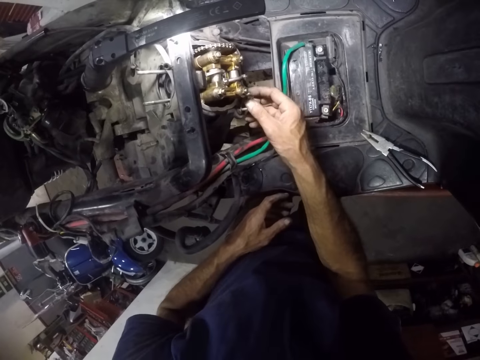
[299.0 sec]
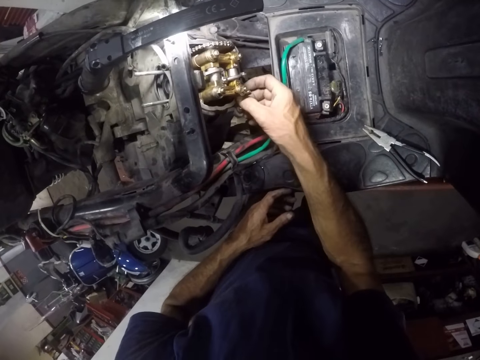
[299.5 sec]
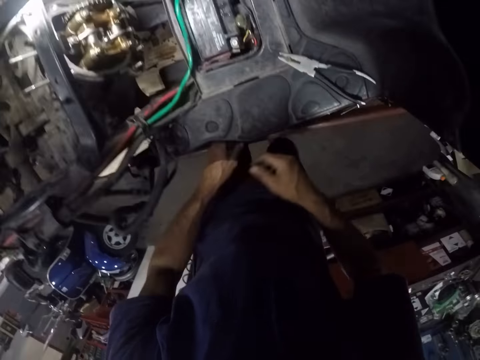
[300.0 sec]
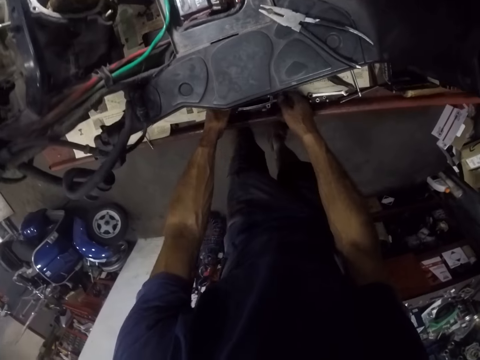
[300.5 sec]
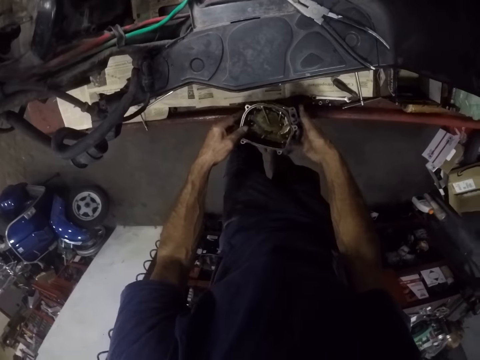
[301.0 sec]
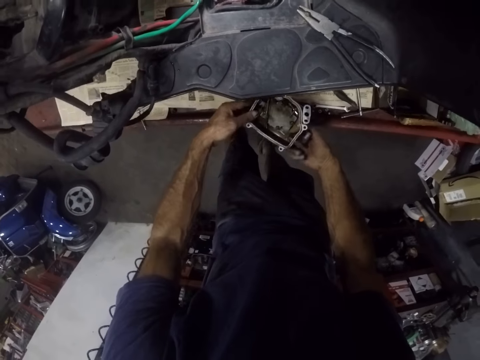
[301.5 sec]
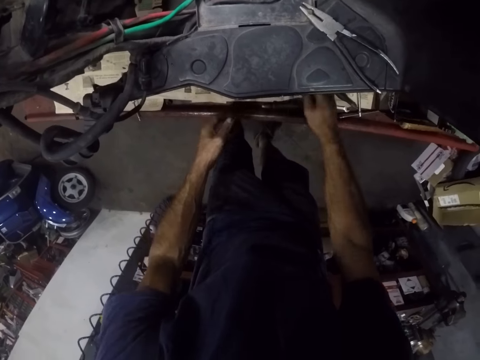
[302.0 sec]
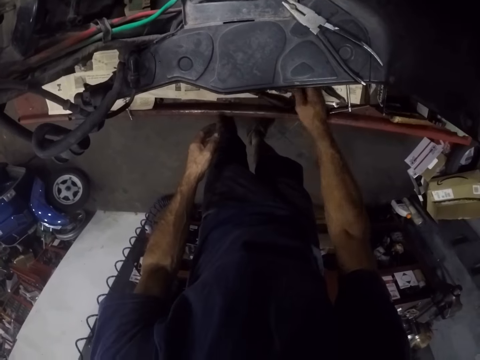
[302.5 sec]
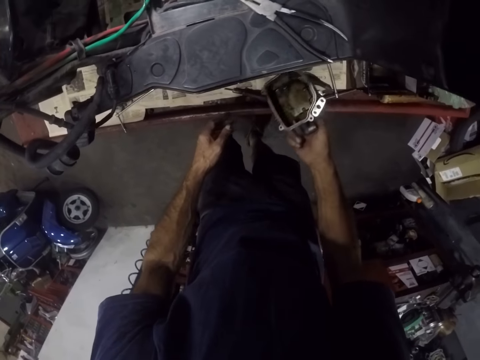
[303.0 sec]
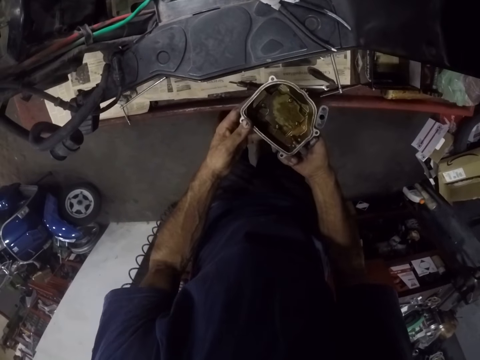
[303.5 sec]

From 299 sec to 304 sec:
The camera wearer picks up a metal cap from the worktop with both hands. They empty something. They drop the metal cap on the worktop.

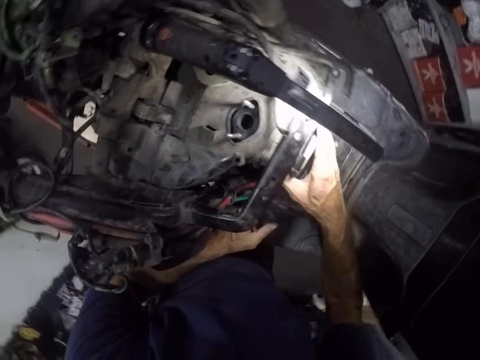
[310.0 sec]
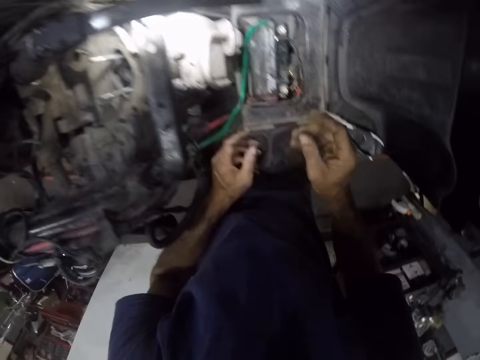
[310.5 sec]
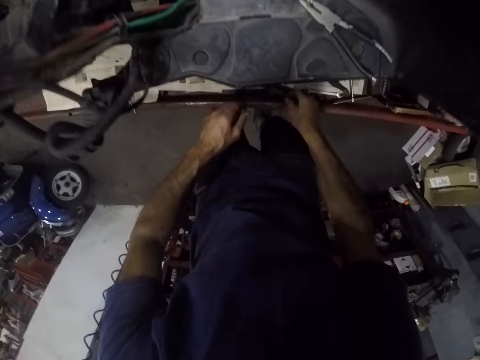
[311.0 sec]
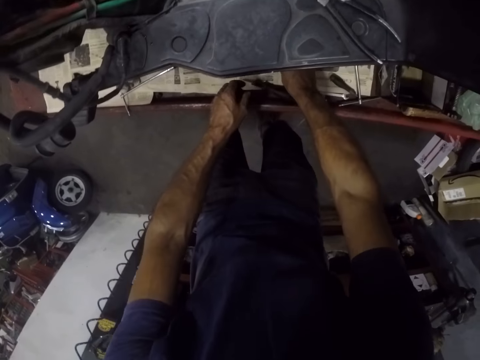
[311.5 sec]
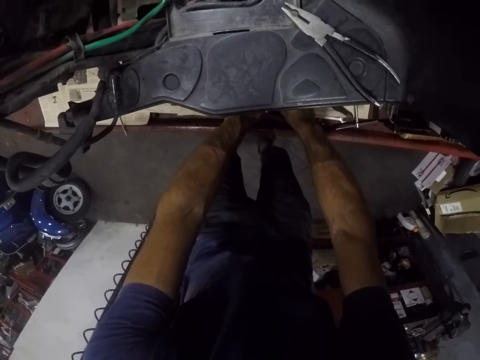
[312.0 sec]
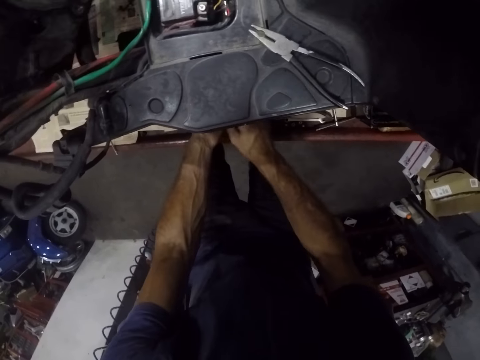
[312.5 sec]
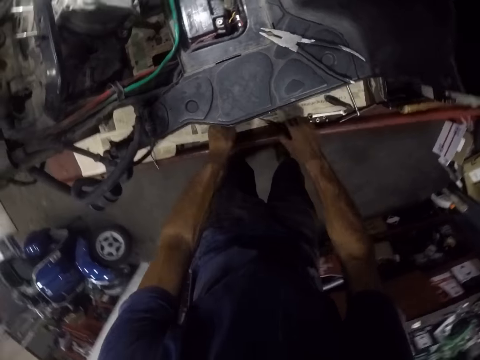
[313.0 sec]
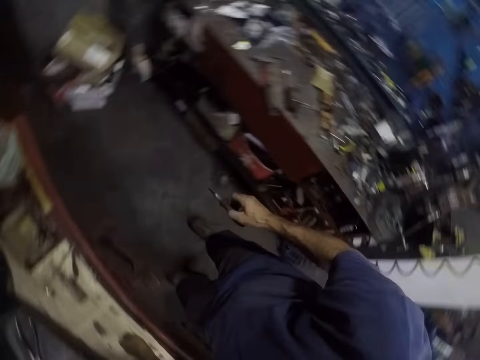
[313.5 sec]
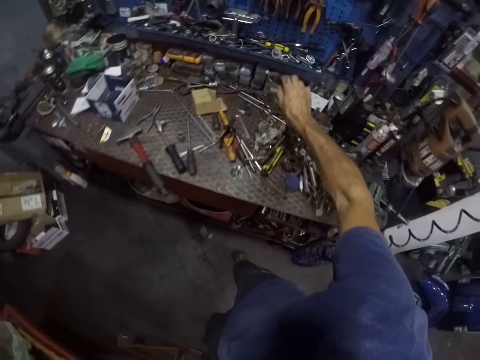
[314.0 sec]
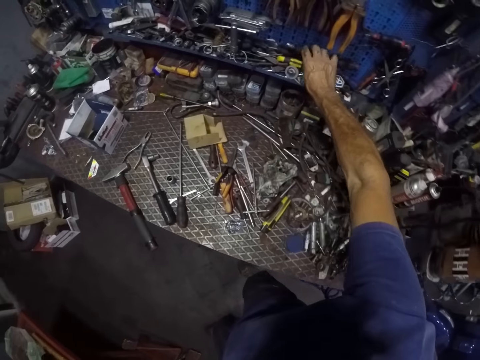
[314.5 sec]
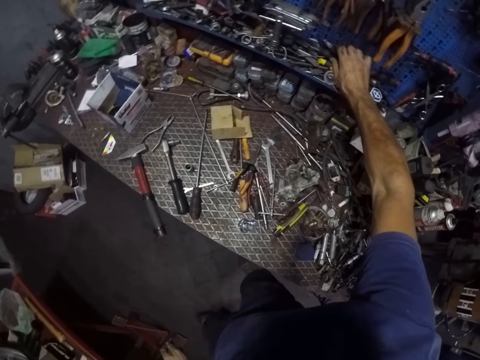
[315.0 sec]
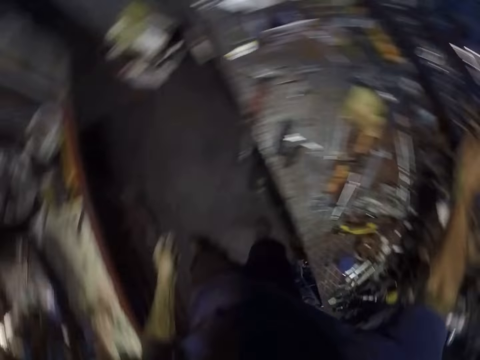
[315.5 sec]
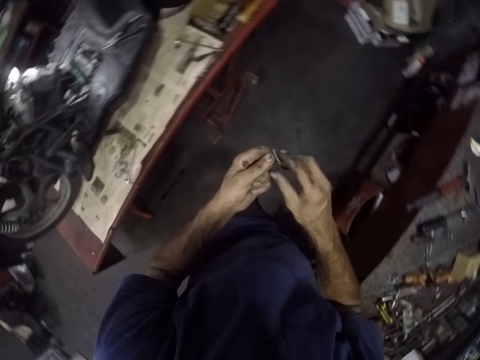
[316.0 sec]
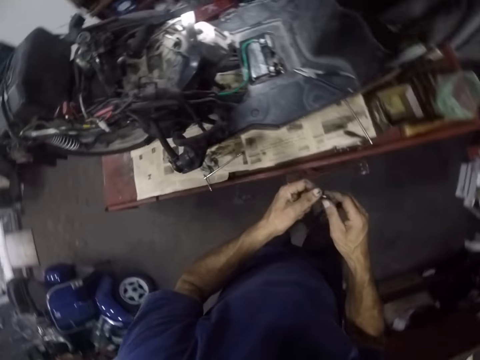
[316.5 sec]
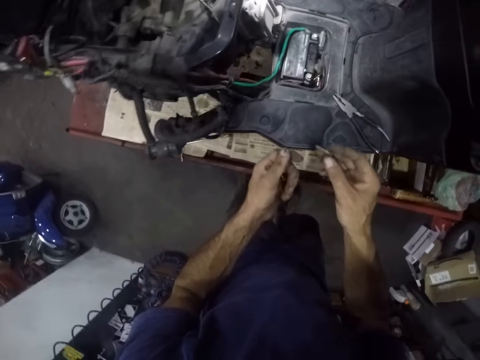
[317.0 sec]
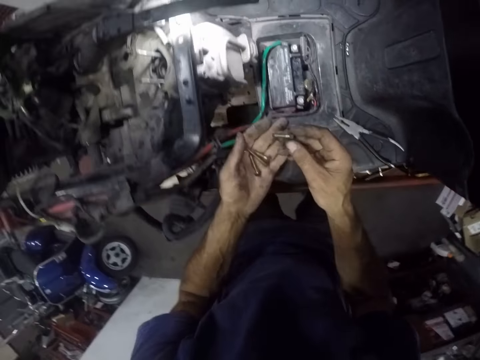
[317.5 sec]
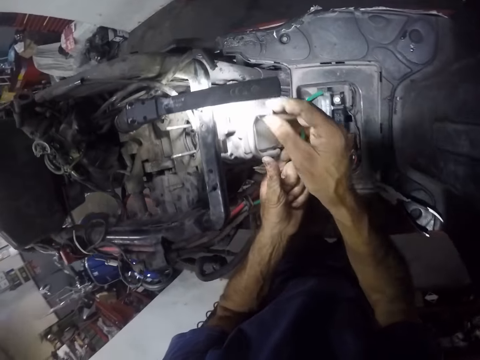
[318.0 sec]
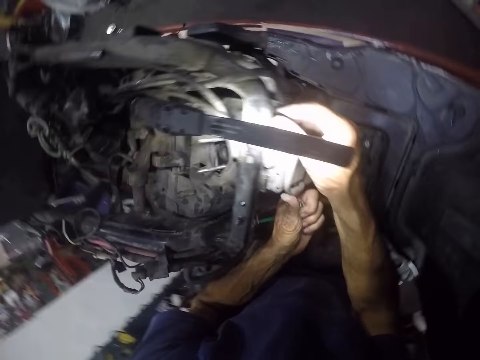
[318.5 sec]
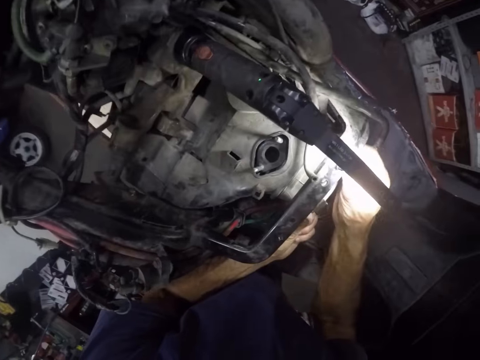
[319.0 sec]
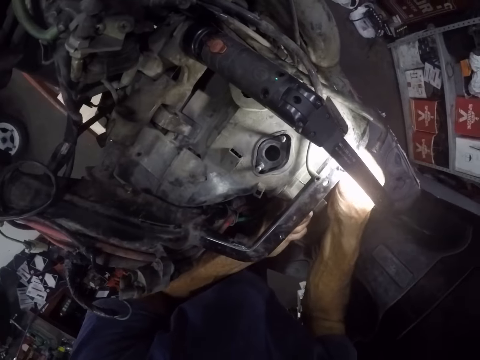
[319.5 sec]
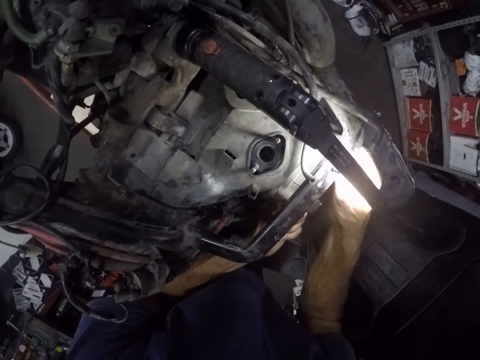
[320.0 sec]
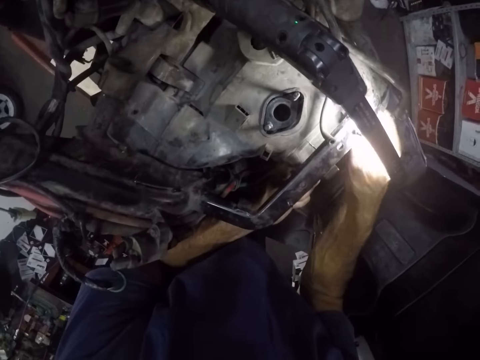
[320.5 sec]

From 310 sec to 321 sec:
The camera wearer picks nuts from the worktop with his right hand. He transfers the nuts from his right hand to his left hand. He picks a screwdriver from the worktop with his right hand. He picks the screwdriver again. He drops the screwdriver in the shelf. He screws the nut to the motorcycle engine.

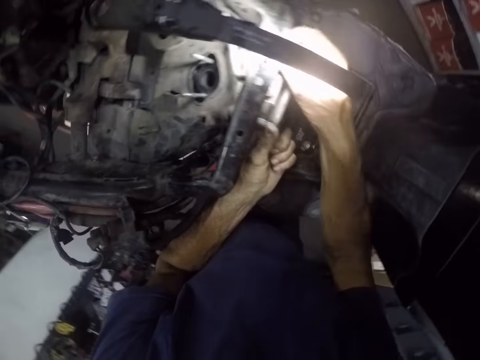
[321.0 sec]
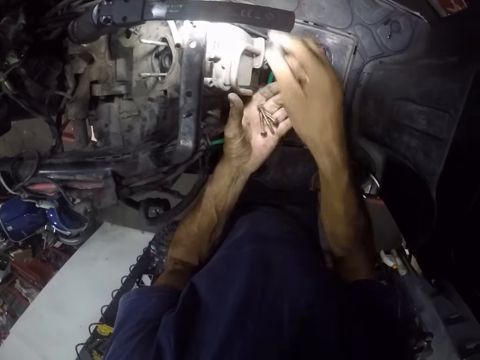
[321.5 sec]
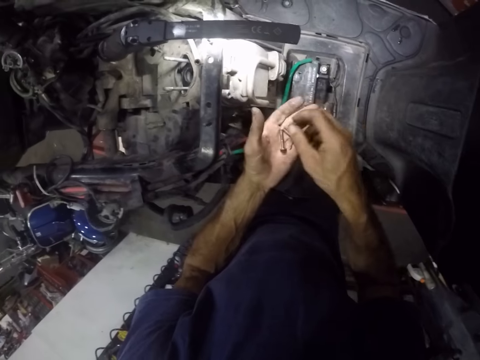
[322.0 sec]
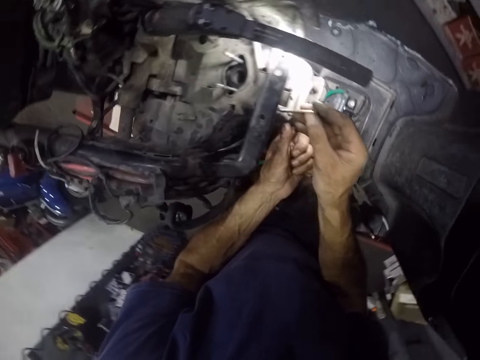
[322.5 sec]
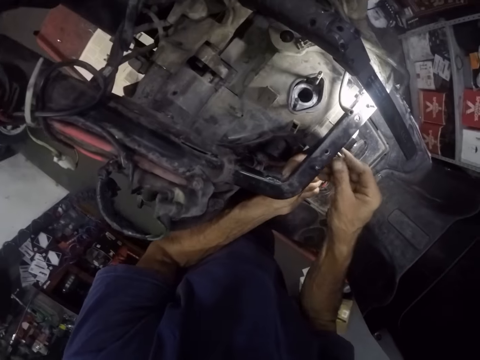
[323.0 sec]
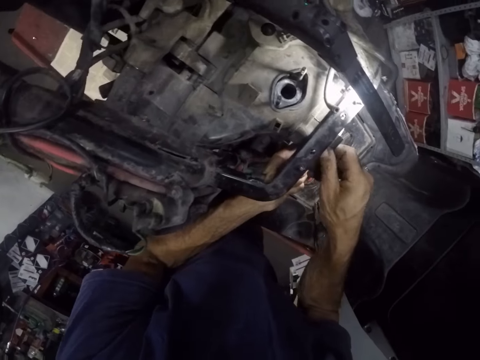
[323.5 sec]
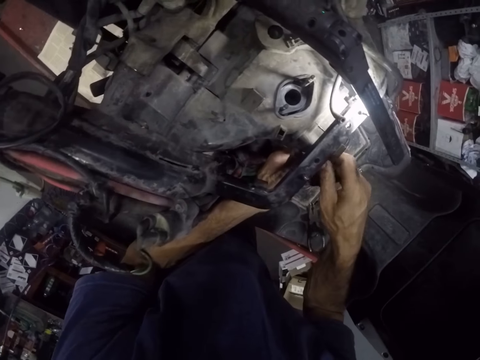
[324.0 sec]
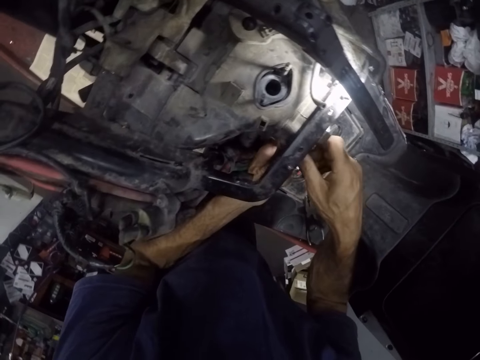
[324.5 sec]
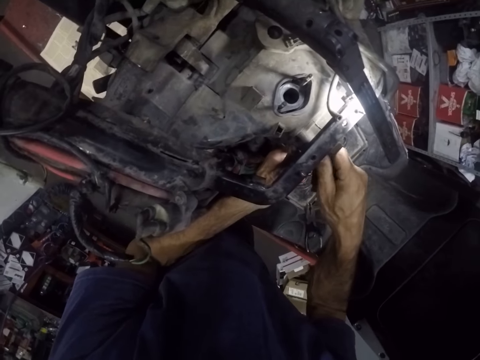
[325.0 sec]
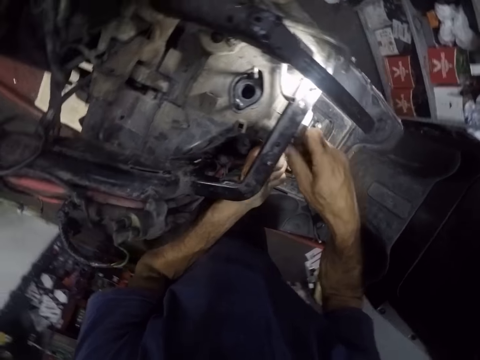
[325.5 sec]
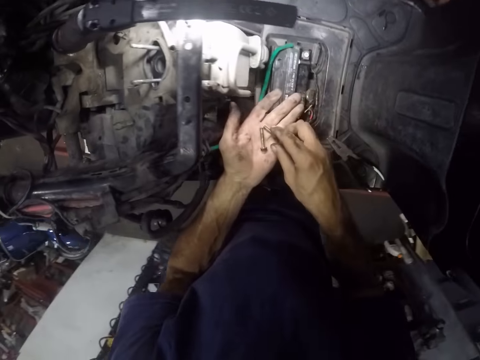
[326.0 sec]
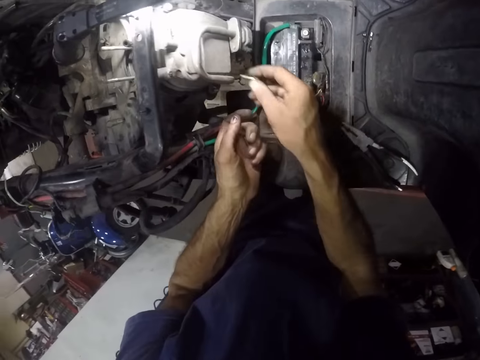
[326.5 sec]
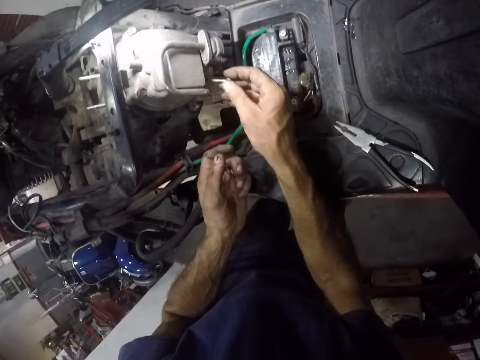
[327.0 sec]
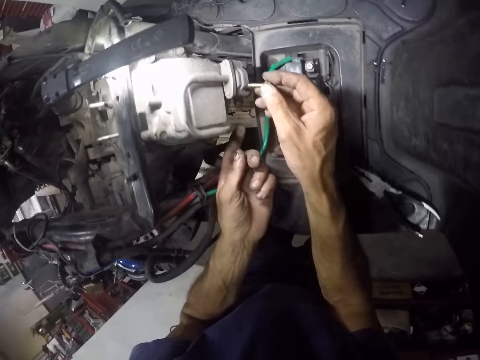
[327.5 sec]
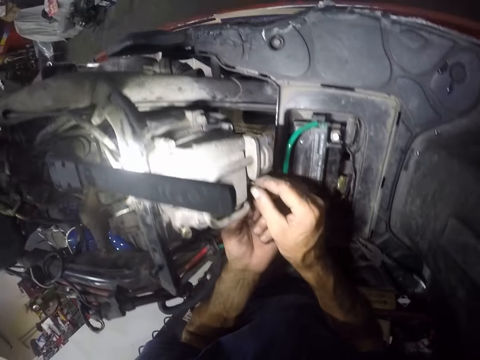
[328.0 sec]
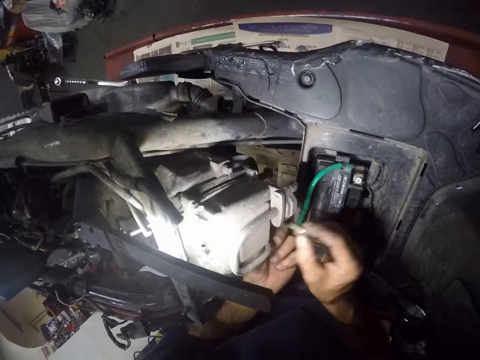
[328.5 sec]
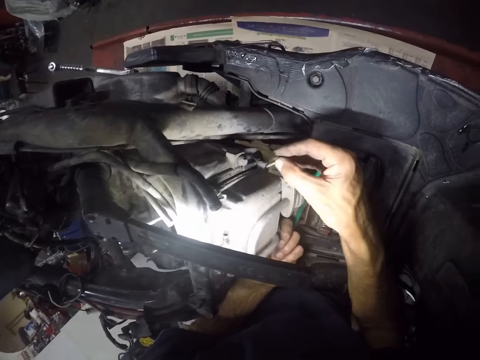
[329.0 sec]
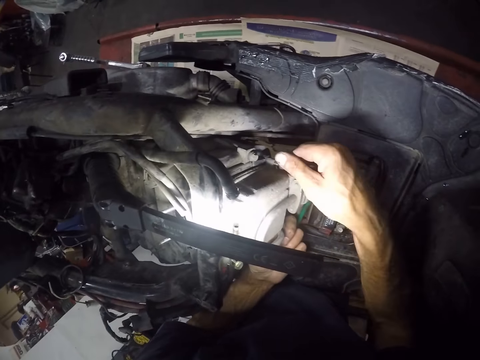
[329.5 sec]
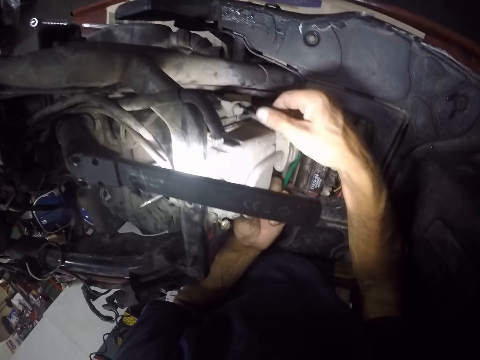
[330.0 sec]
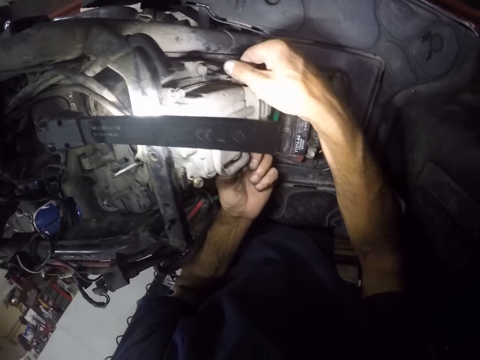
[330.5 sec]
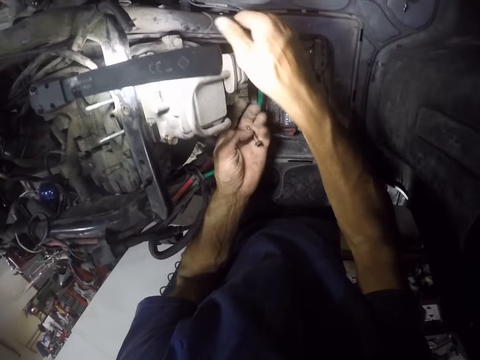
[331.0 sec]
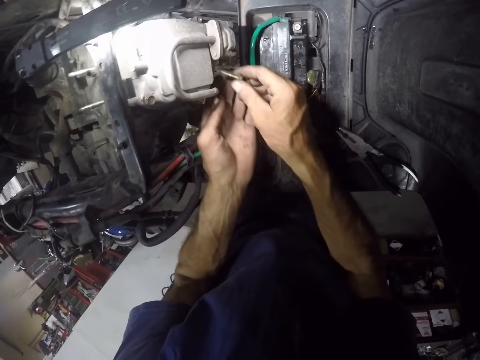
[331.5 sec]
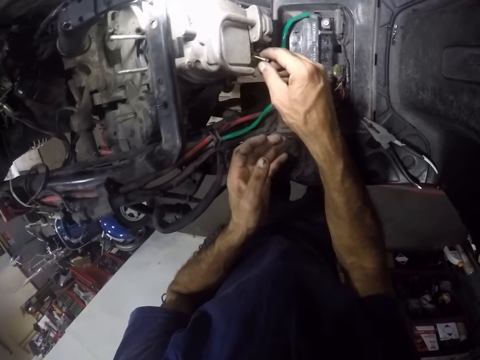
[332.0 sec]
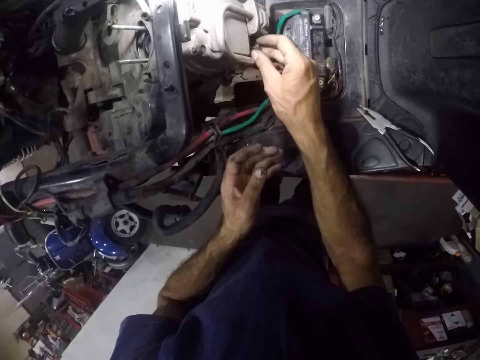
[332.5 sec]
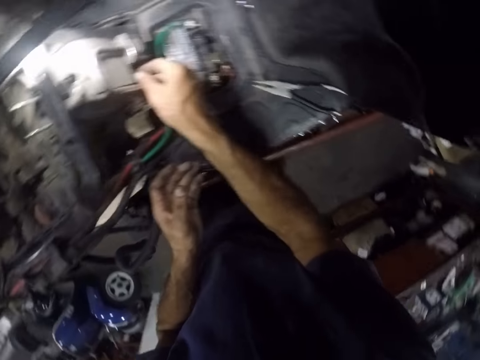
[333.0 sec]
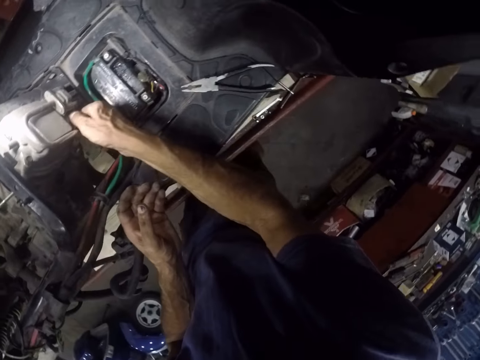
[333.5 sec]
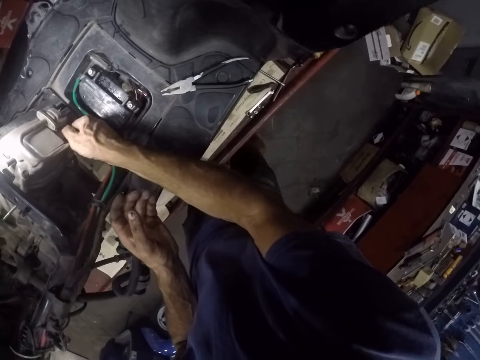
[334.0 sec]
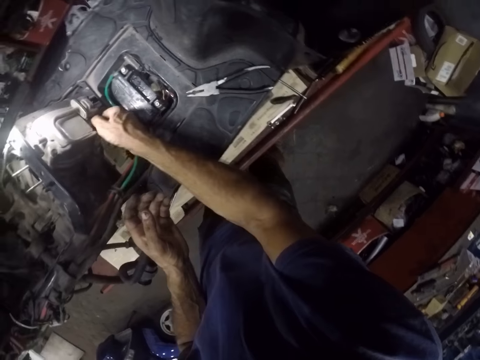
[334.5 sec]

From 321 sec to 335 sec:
The camera wearer takes a nut or bolt from his left palm. He screws another nut to the motorcycle engine. He takes another nut from his left palm. He screws another nut to the motorcycle engine. He picks up the bolt from his left hand. He tightens a nut on the motorcycle engine with his right hand.
